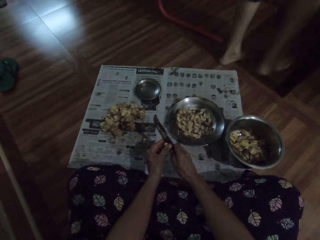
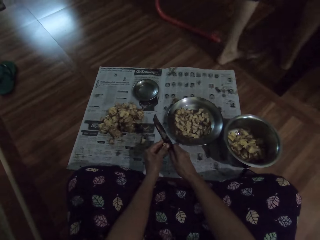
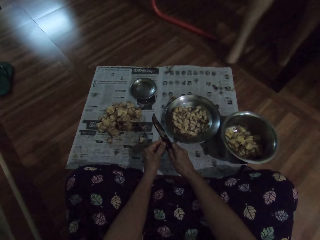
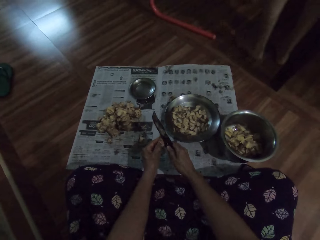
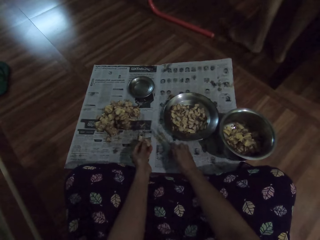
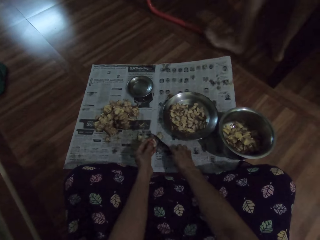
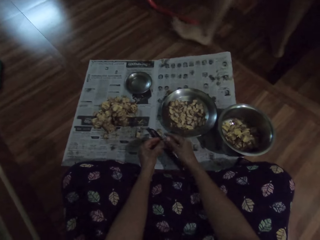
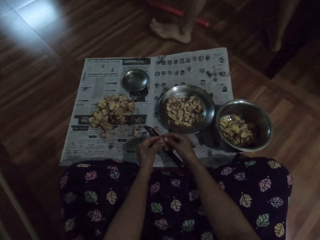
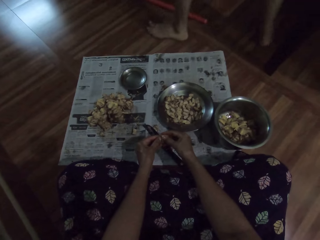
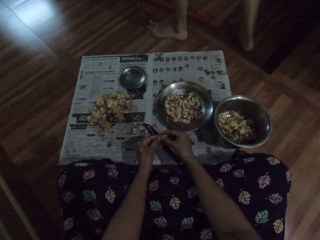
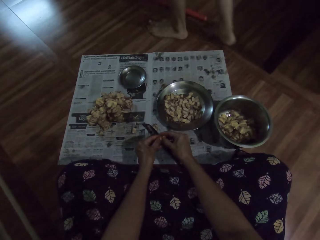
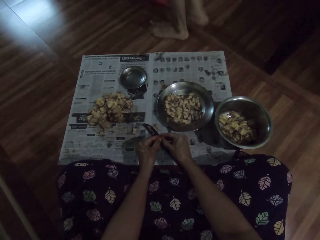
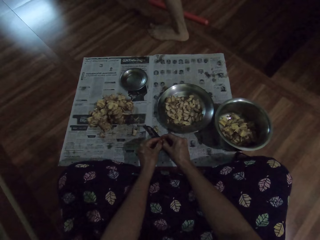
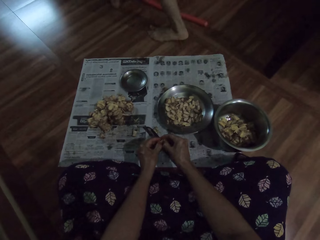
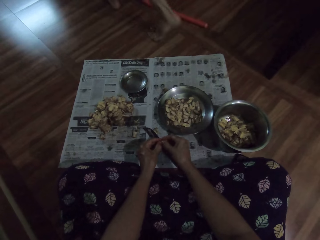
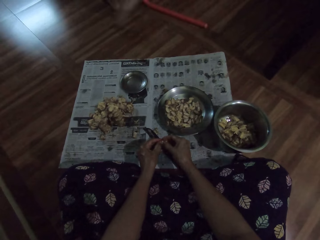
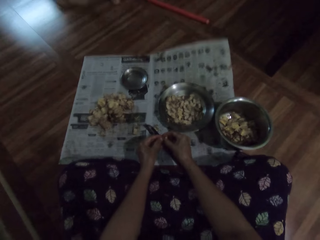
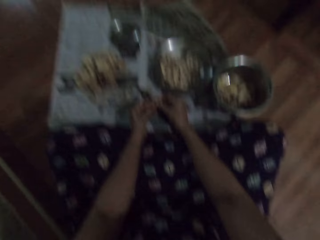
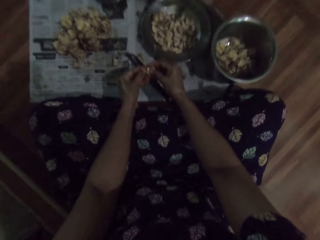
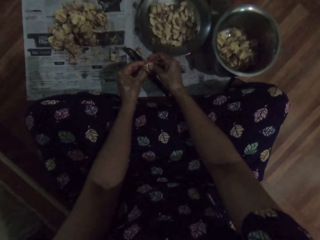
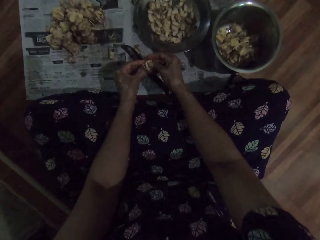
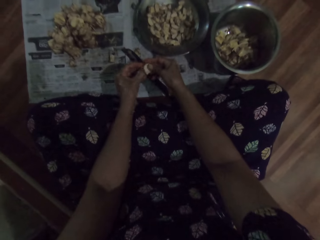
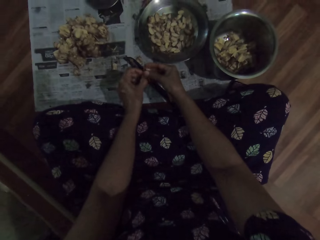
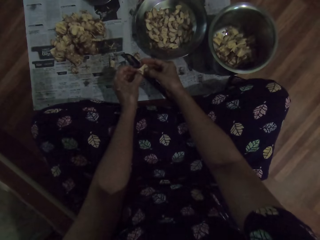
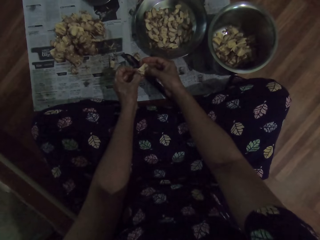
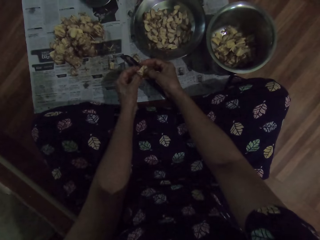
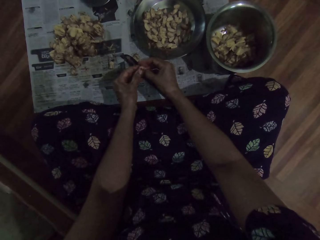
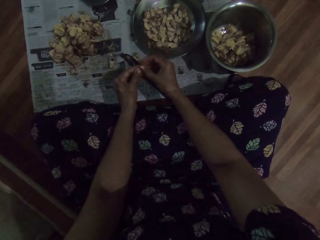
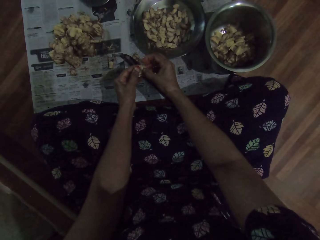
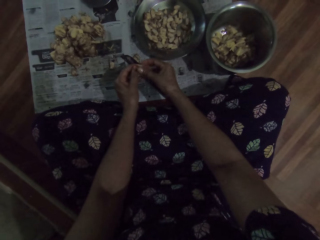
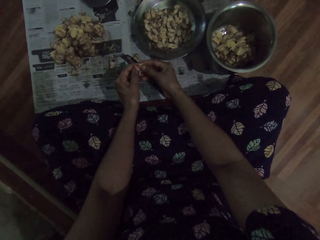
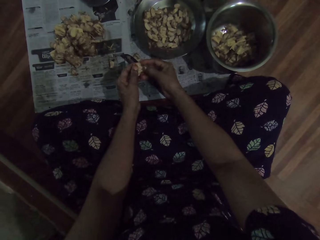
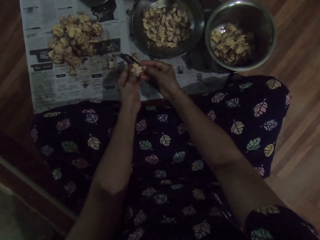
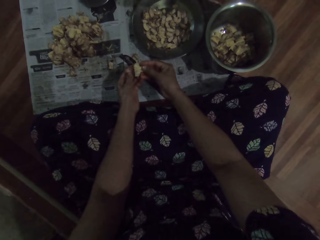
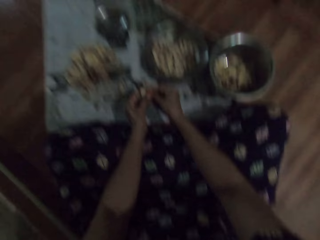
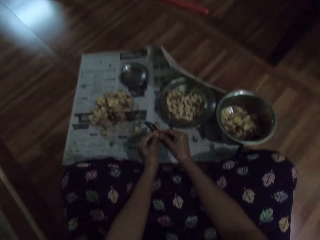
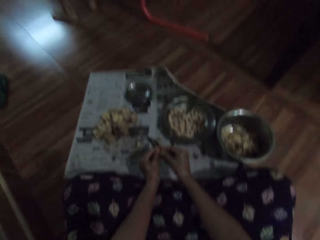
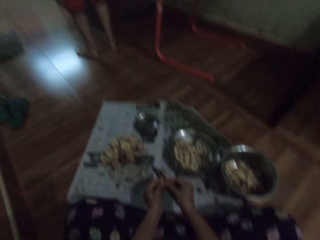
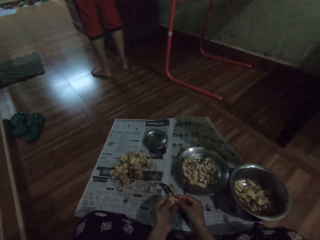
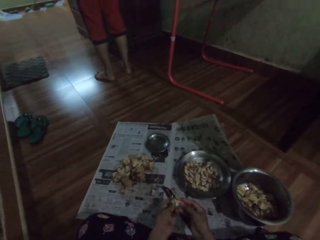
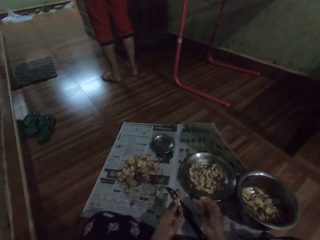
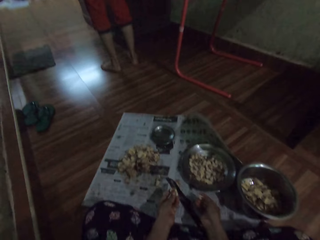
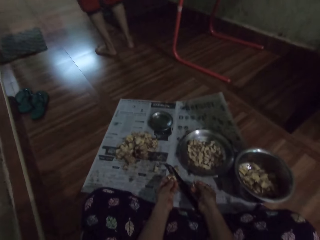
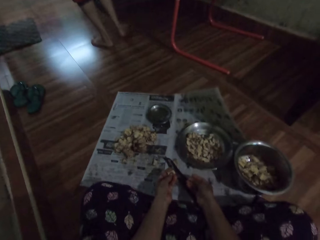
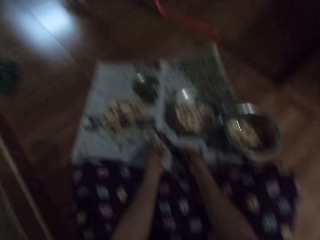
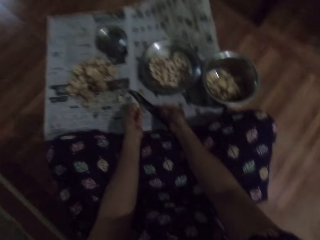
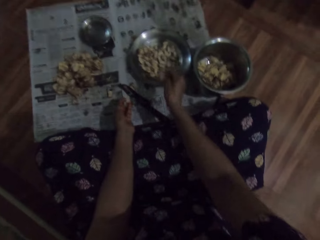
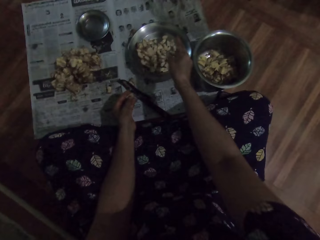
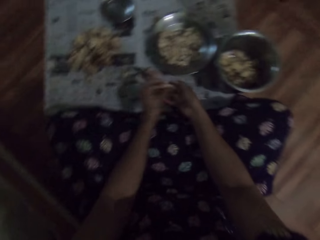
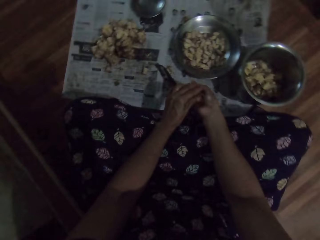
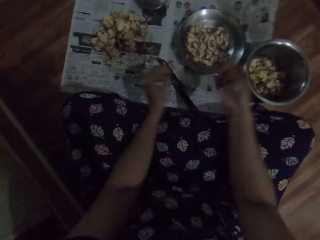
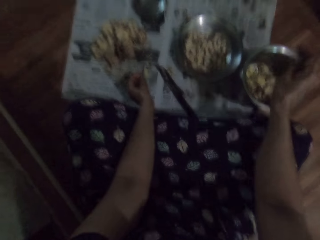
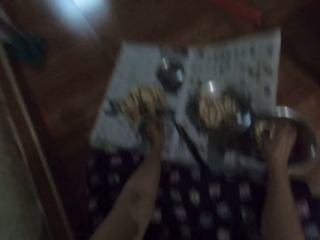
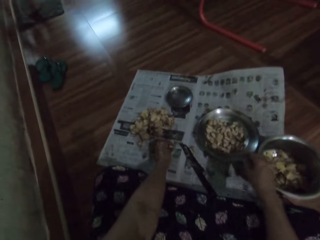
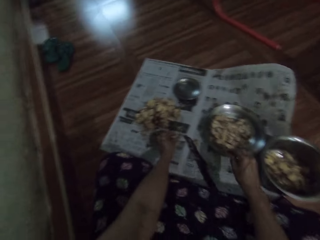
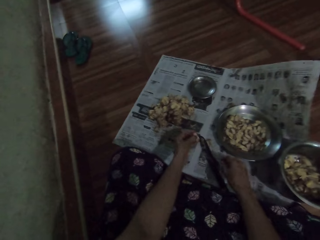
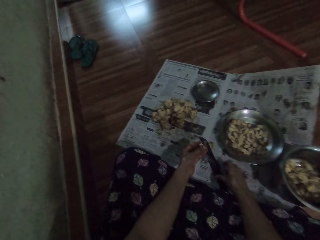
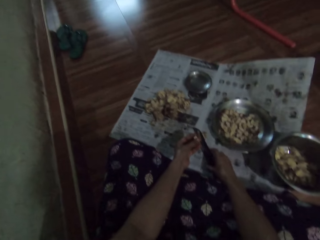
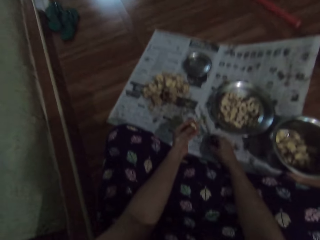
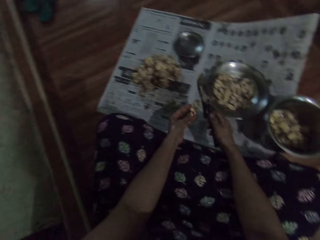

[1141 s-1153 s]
The camera wearer drops the knife on the floor with her right hand. She peels the garlic clove with her hands. She looks around the room. She drops the garlic clove in the plate on the floor with her right hand. She passes the garlic clove in the left hand to her right hand. She drops the garlic clove in the plate on the floor with her right hand.

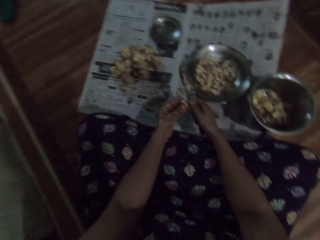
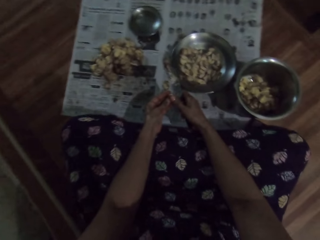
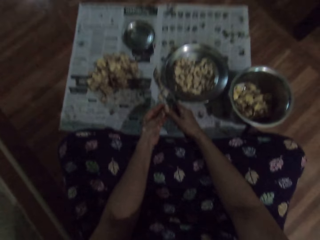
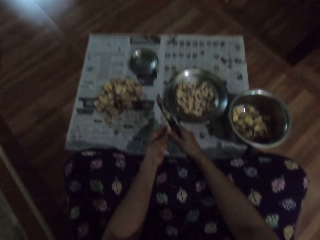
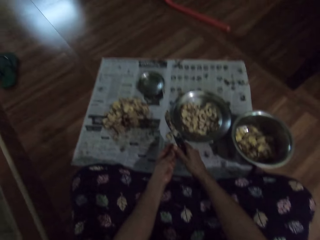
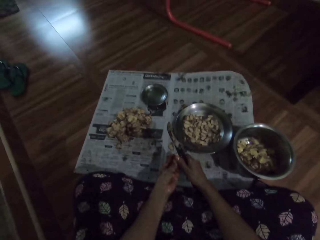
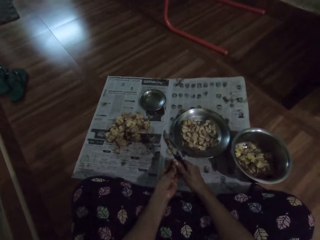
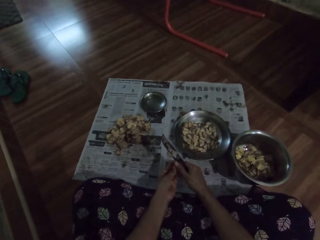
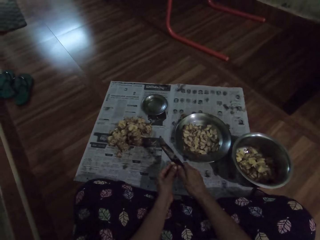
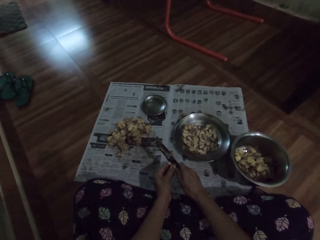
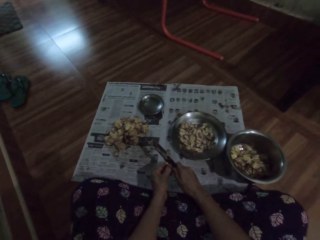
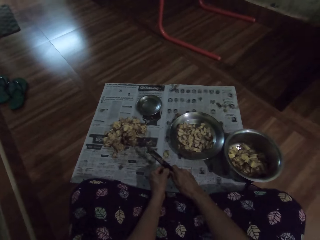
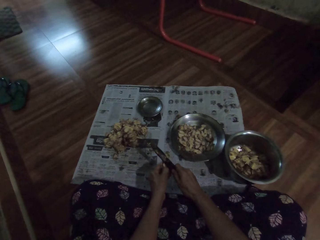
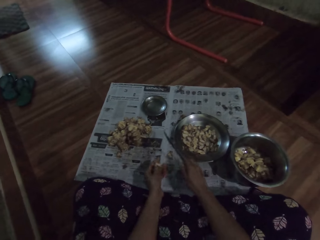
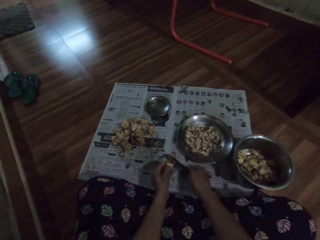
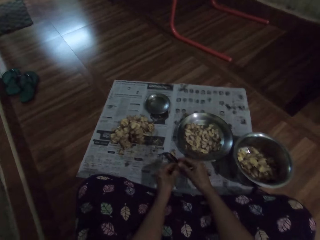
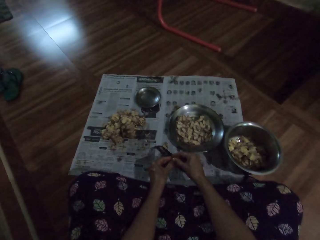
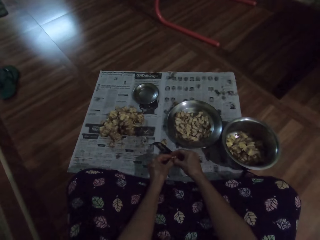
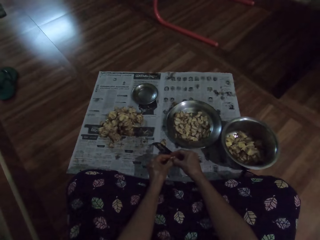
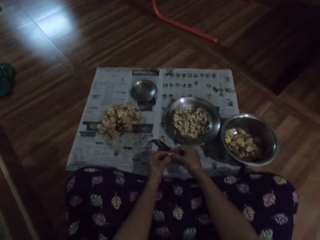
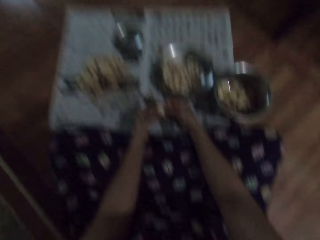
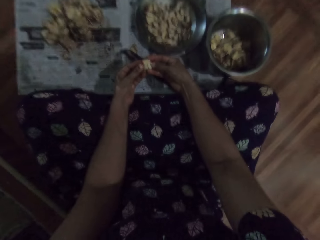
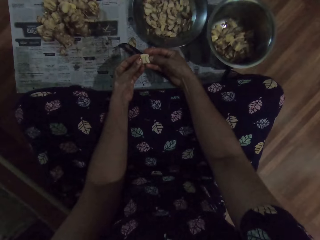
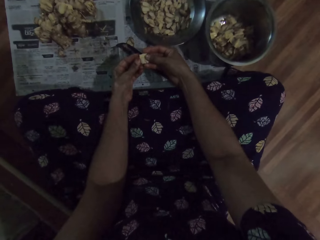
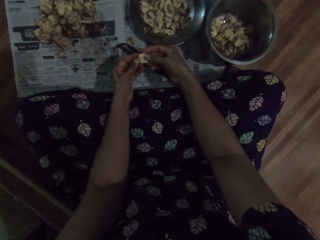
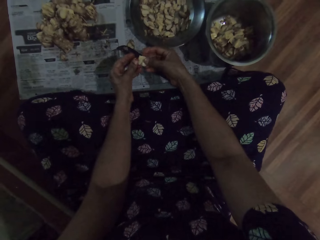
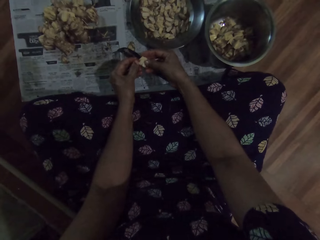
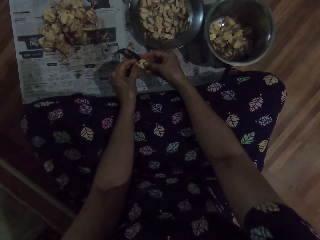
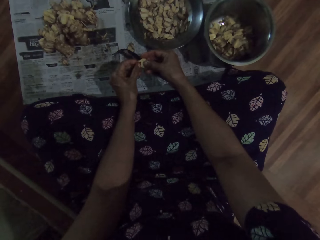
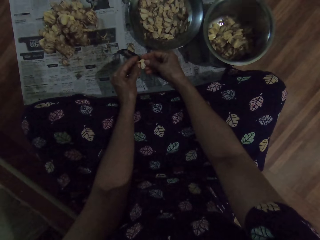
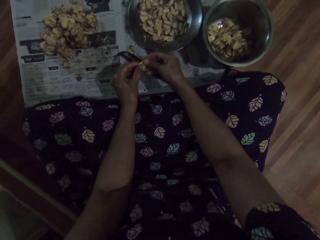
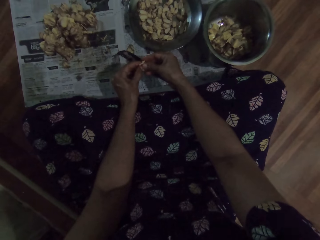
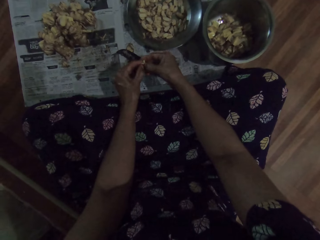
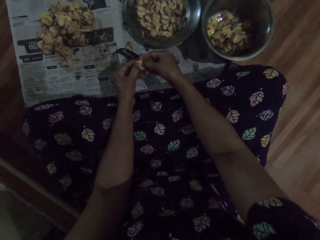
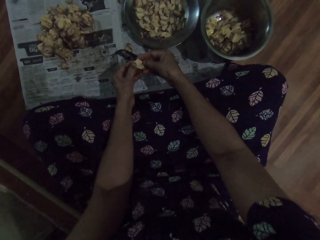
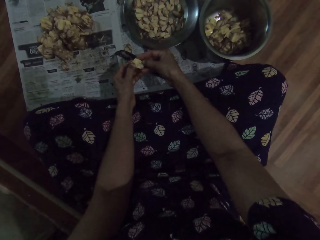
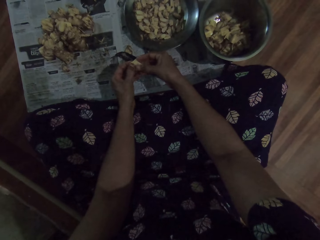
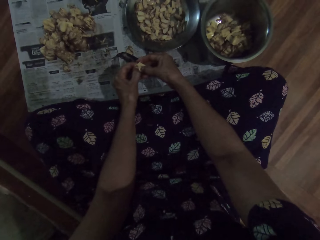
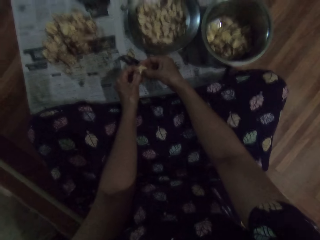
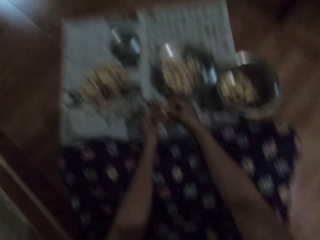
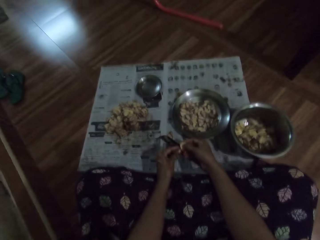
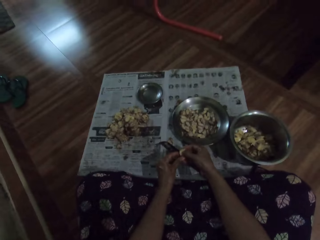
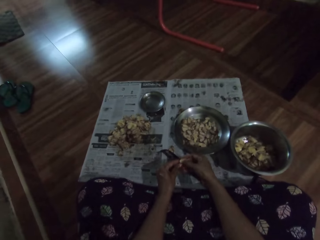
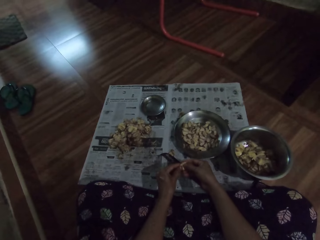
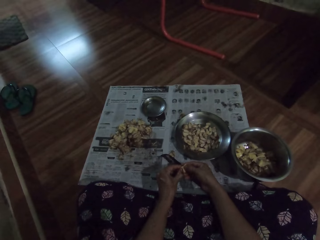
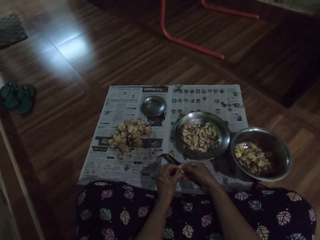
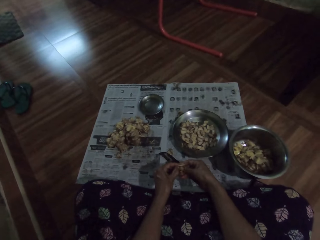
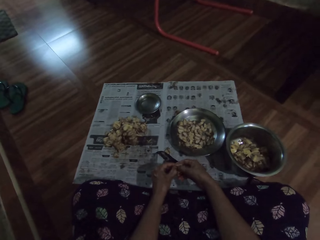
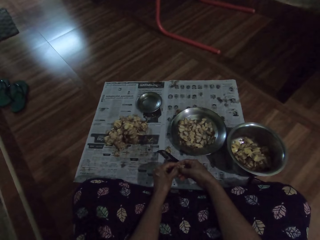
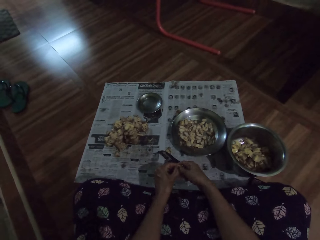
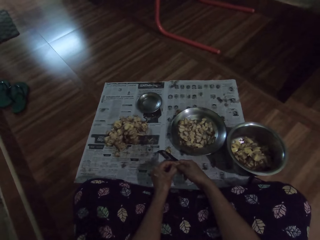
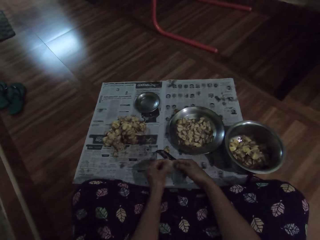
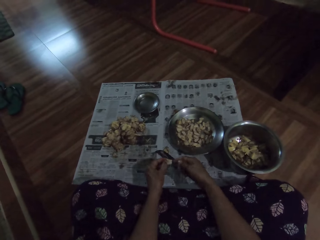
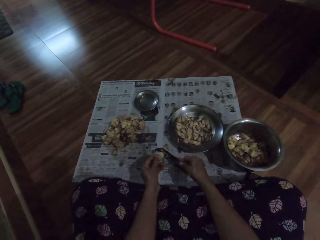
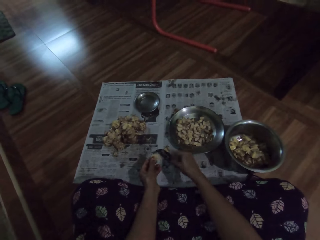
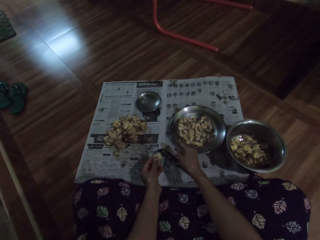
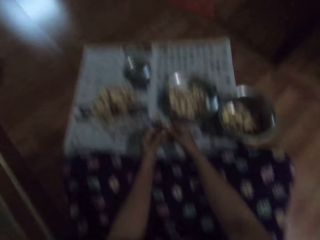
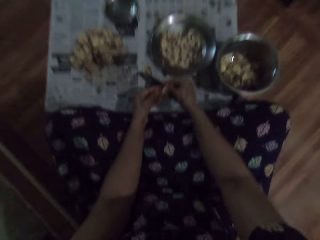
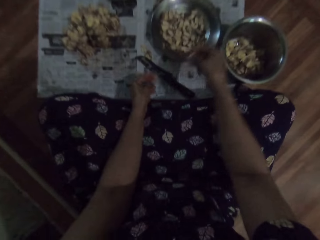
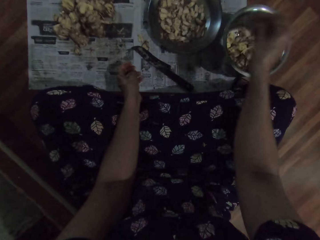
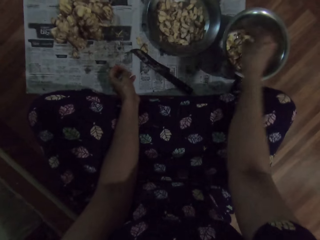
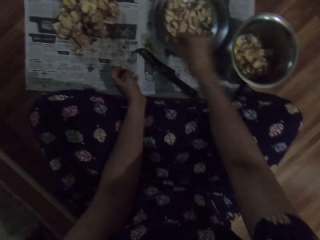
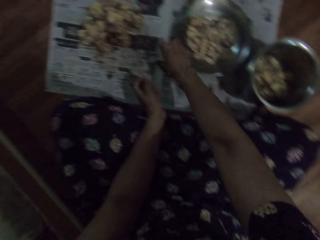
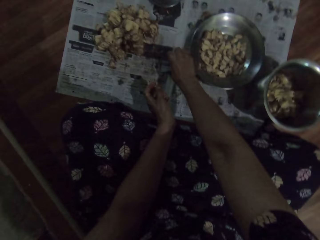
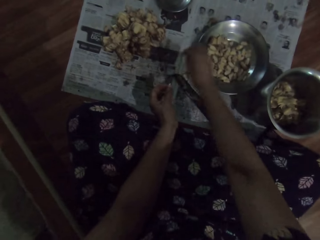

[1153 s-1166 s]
The camera wearer picks up the knife from the floor with her right hand. She cuts the garlic clove or sapote fruit in her left hand with the knife in her right hand. She peels the sapote fruit. She drops the knife on the floor with her right hand. She peels the garlic clove with her hands. She throws the garlic clove on the bunch of garlic cloves on the floor with her right hand. She collects the garlic clove from her left hand with her right hand. She throws the dirt. She picks up the garlic clove from the floor with her right hand.
